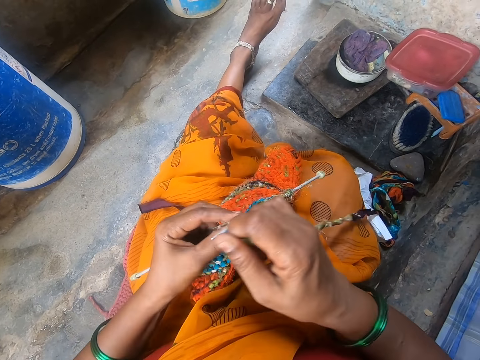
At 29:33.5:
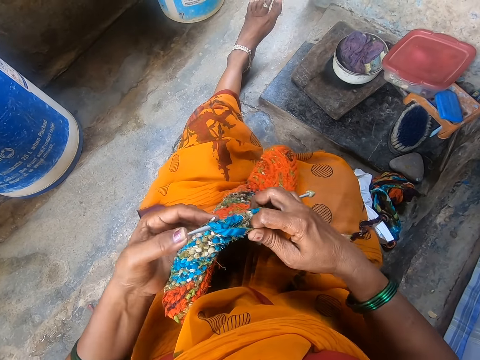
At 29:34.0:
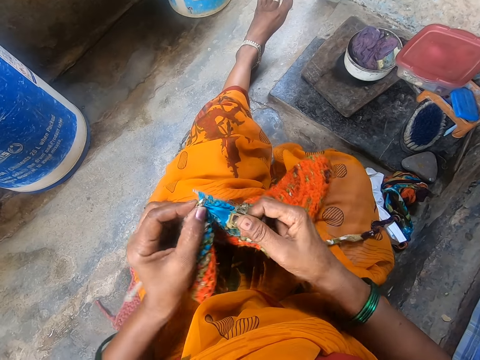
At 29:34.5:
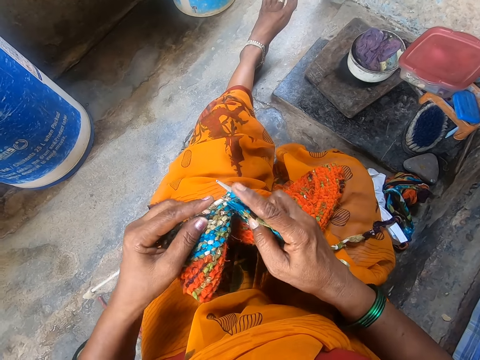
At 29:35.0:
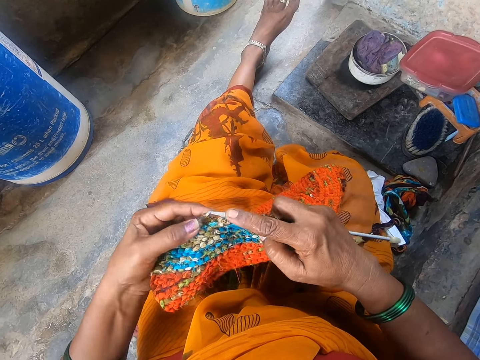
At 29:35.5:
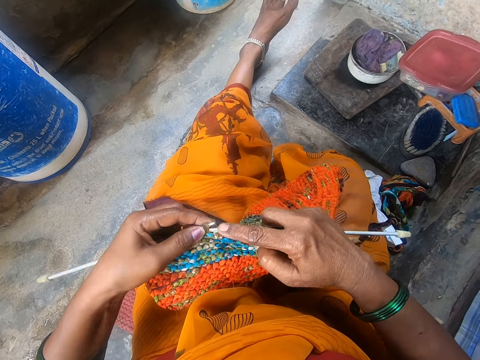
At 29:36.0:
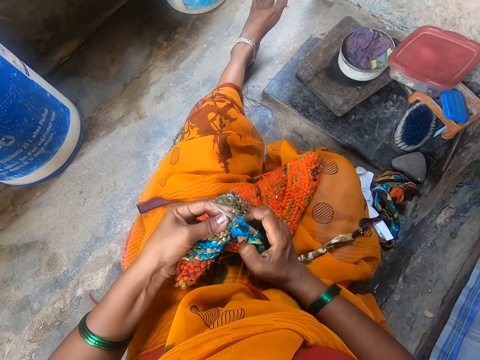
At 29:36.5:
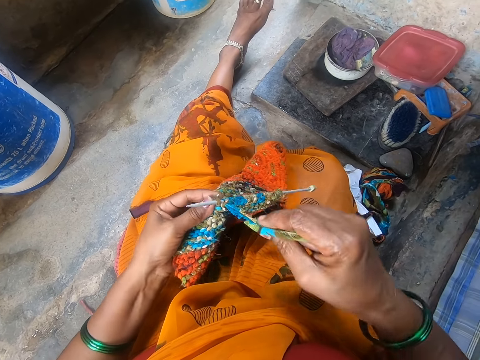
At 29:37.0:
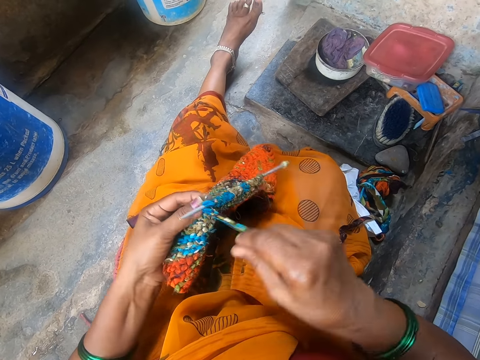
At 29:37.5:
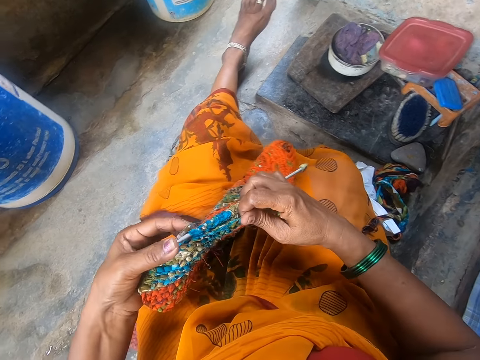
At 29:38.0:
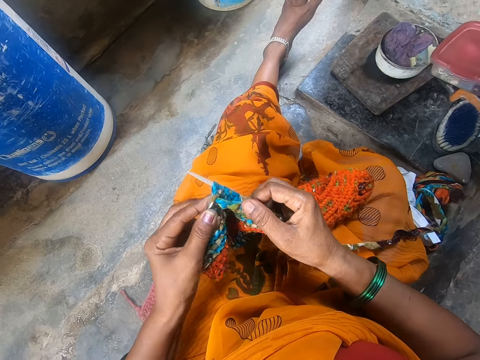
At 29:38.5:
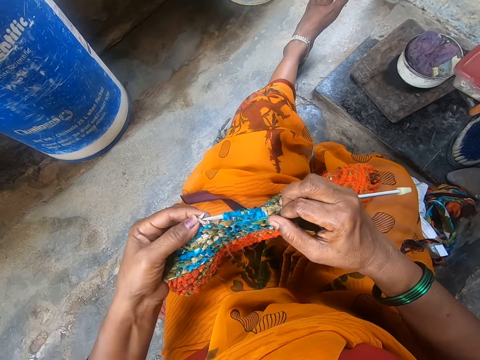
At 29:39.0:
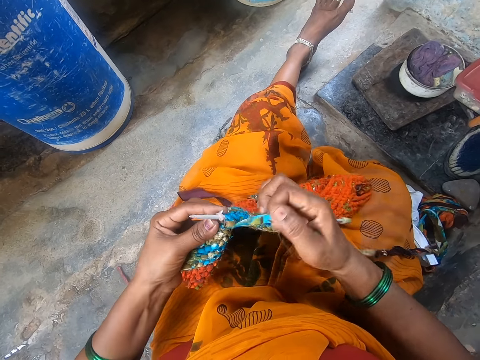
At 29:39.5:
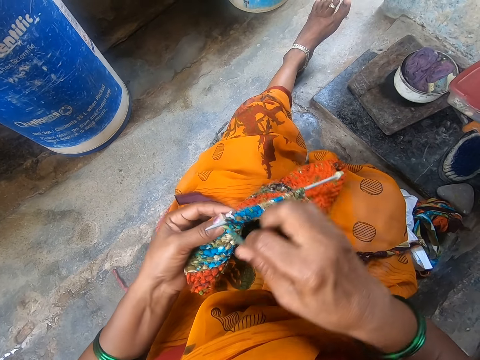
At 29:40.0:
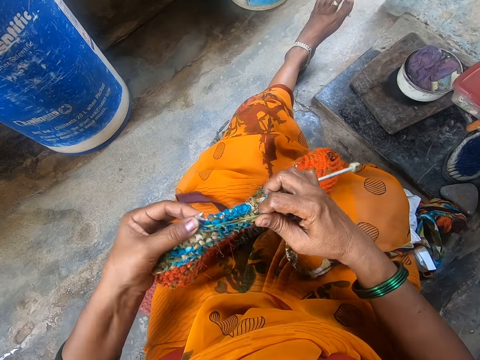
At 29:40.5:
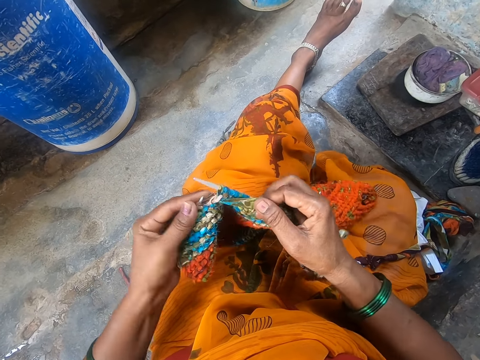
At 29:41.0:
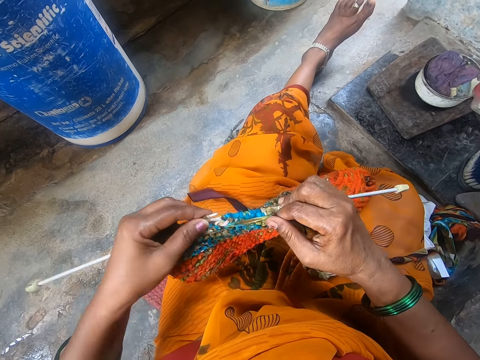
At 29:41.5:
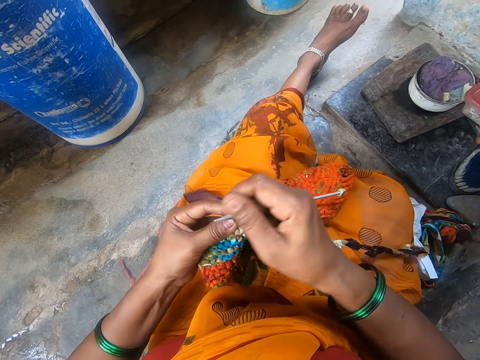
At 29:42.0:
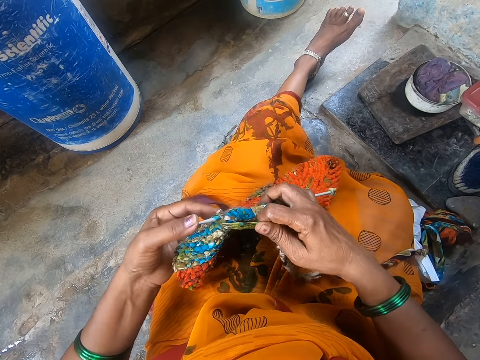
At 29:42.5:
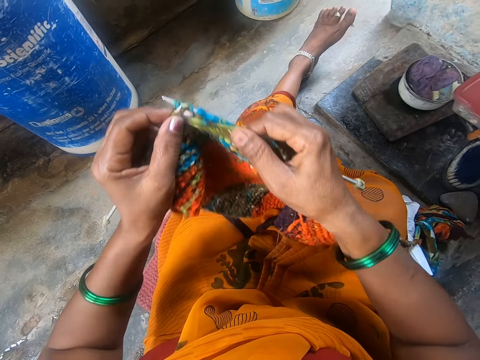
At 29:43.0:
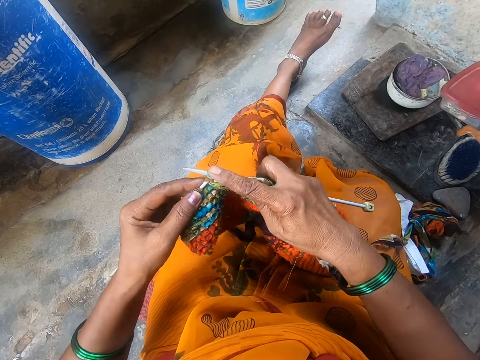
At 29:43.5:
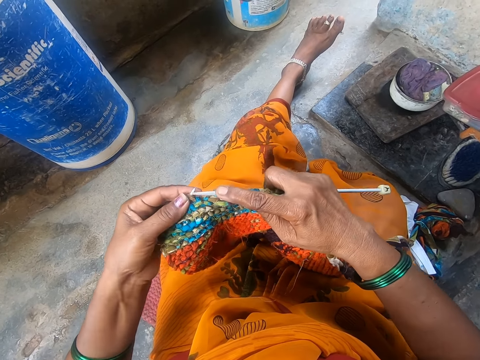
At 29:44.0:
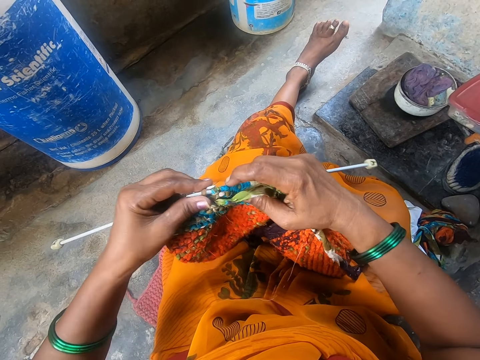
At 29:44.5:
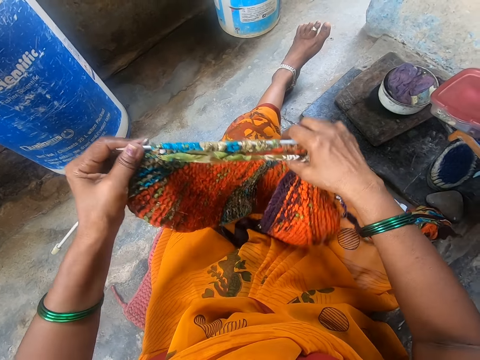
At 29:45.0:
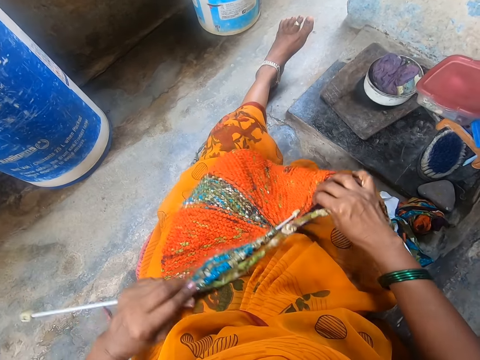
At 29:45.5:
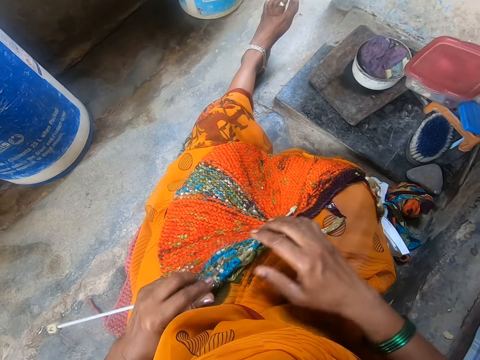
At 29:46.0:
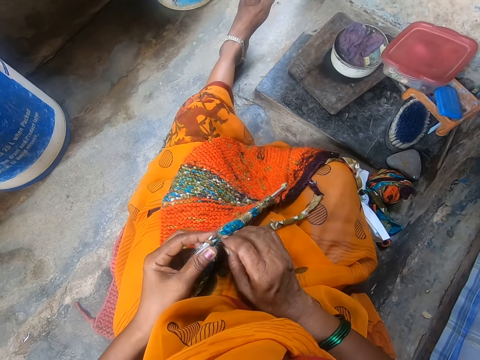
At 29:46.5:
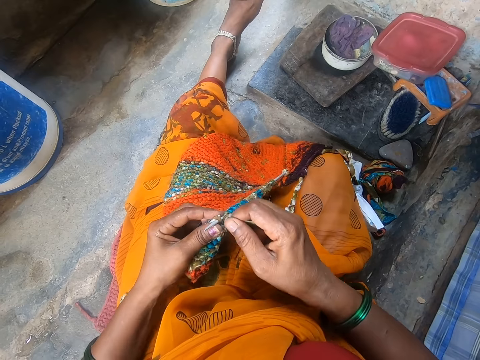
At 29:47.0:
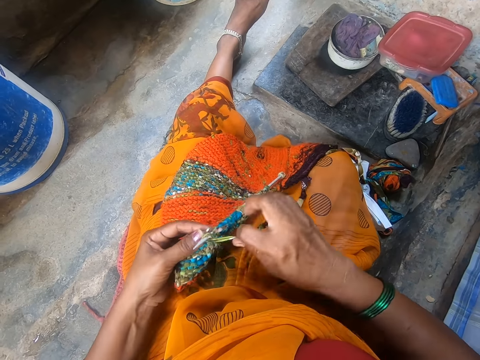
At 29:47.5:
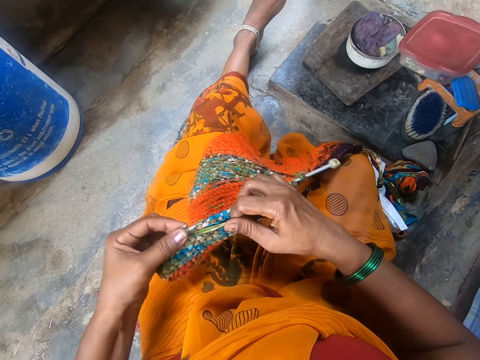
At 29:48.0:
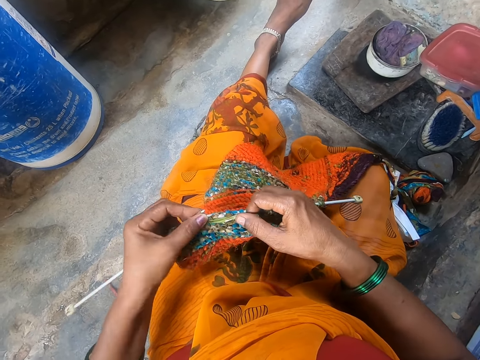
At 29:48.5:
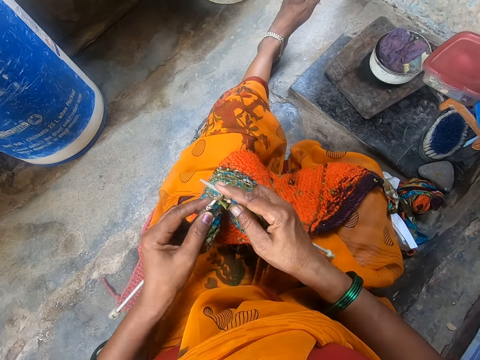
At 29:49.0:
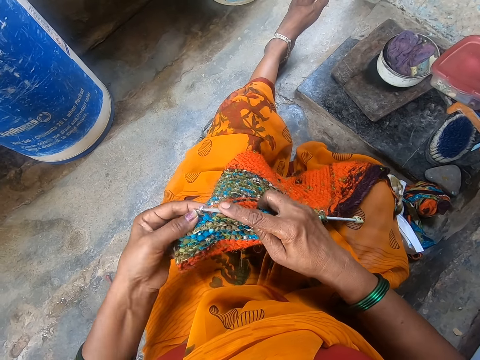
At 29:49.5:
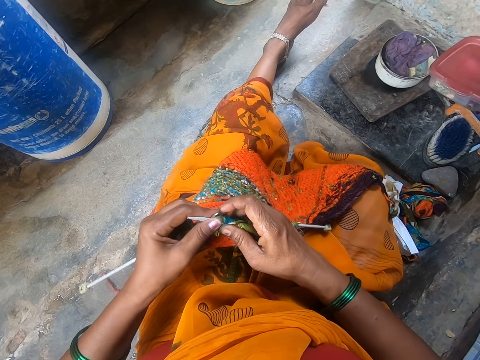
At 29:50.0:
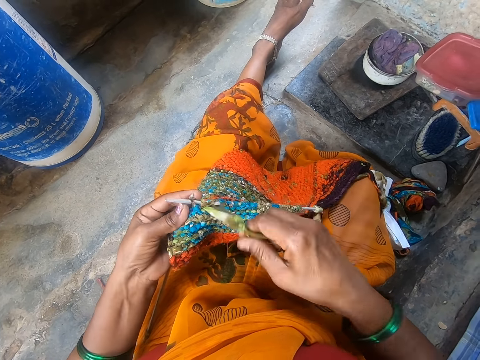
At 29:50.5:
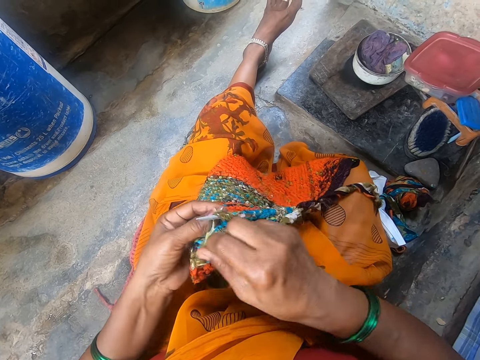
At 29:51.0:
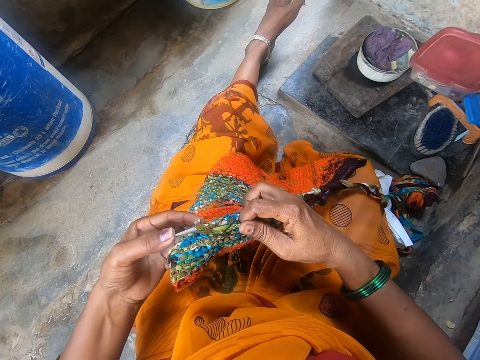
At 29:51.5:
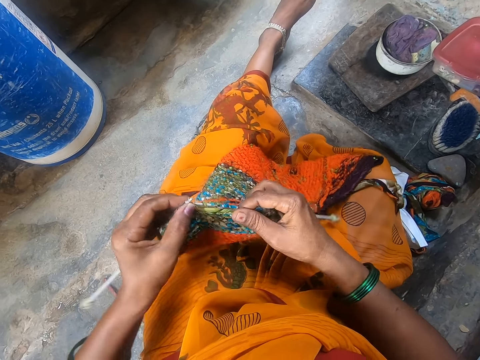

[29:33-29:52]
The camera wearer spreads the fabric on the laps. They knit the fabric.

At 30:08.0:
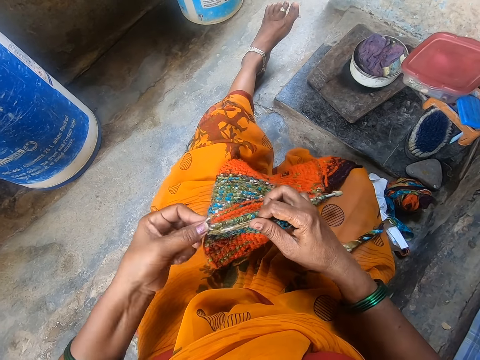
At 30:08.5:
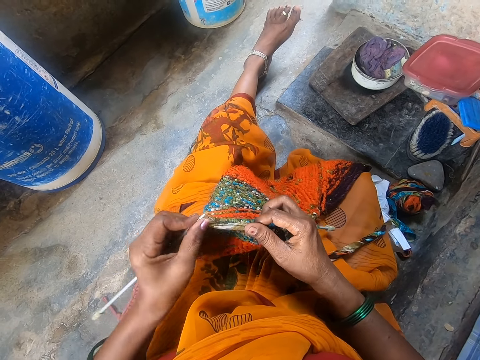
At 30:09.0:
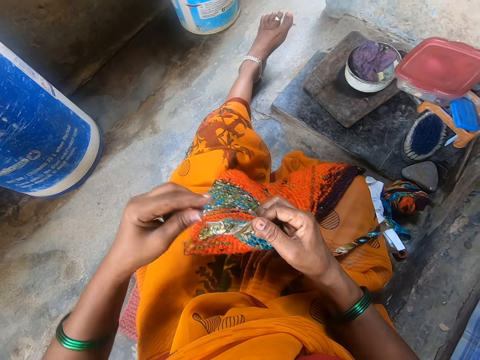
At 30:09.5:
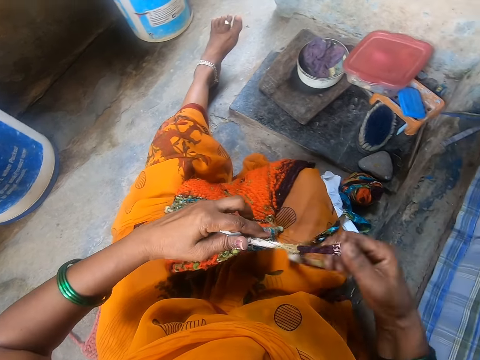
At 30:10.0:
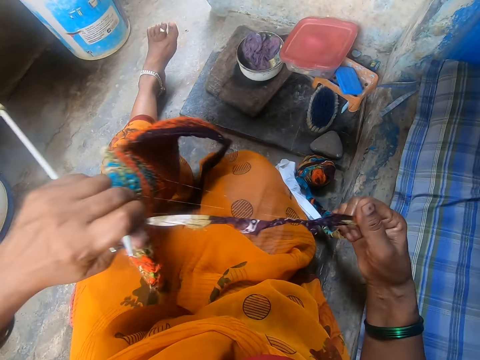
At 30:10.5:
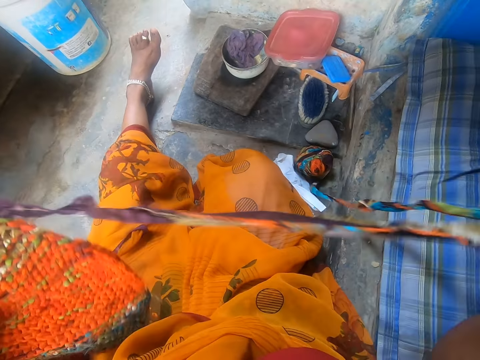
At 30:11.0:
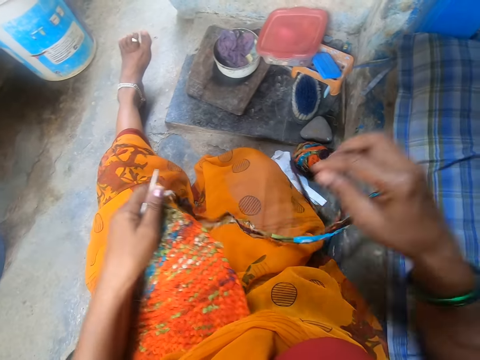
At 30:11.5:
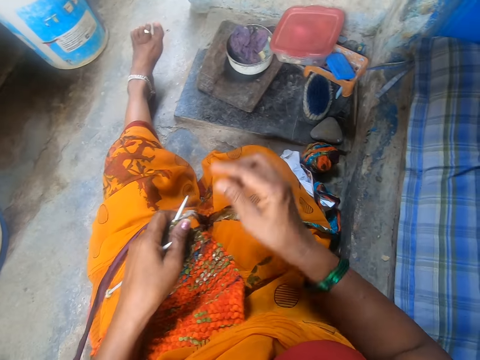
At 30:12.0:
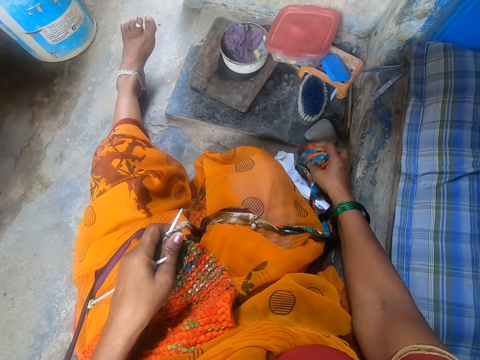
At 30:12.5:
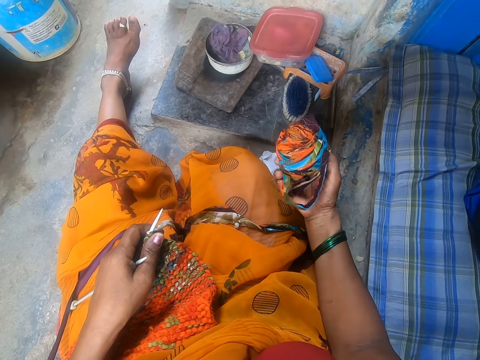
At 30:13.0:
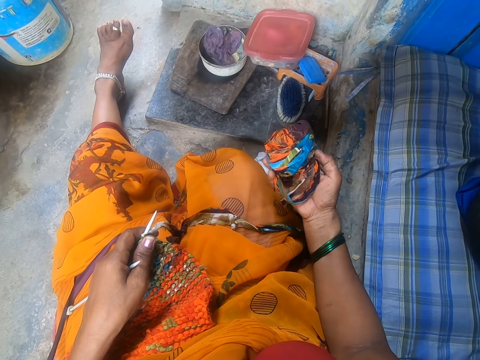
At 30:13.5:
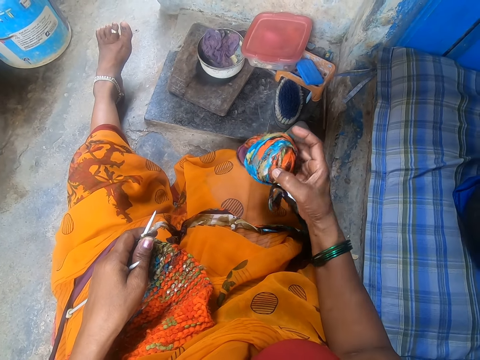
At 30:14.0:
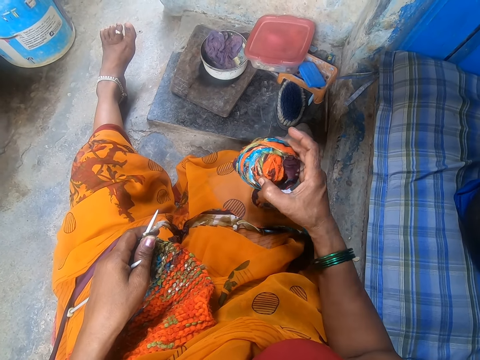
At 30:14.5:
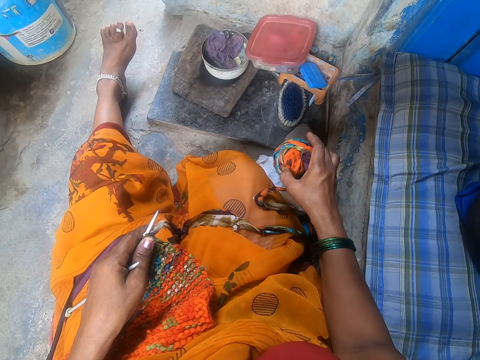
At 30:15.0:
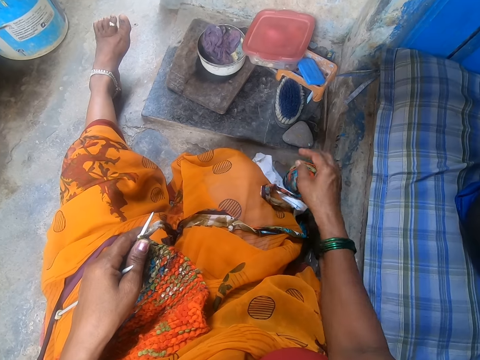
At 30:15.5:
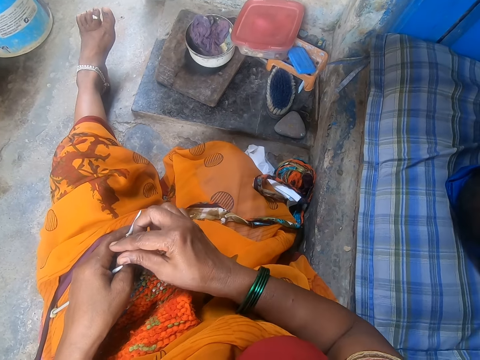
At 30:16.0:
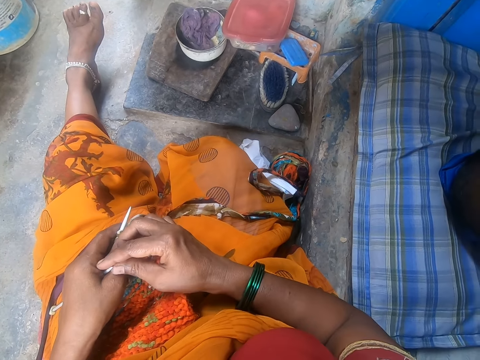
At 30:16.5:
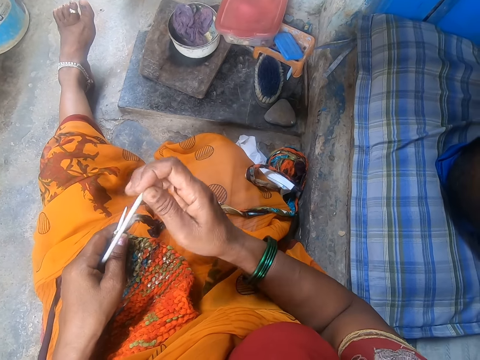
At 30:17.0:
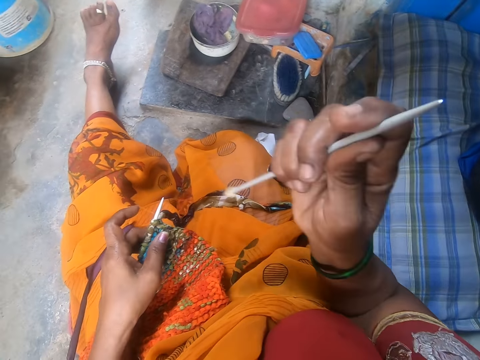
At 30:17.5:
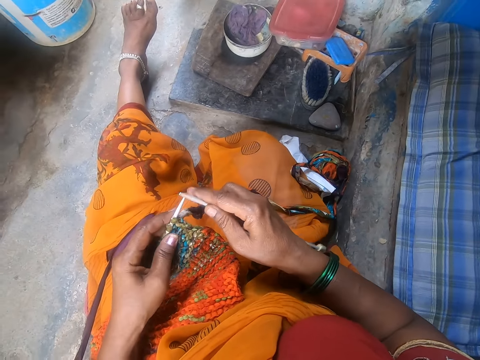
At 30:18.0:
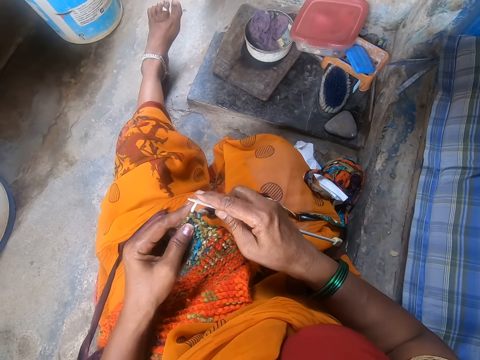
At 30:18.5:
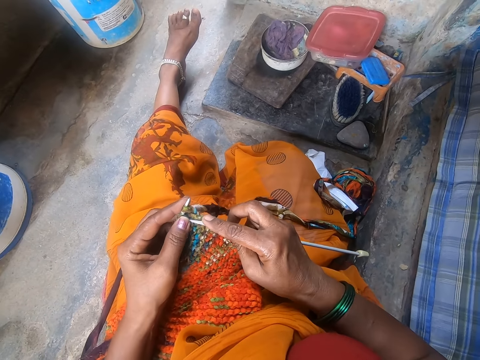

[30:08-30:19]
The camera wearer straightens the cloth. They pull the knitting wool. They drop the cloth, move the hand up, and move the hand down. They hold the knitting wool. They lift up a cloth ball and look at the ball. They drop the ball on the floor and move the hand up. They hold the crochet. They pick up the crochet hook. They pull up the crochet and move the crochet together.
